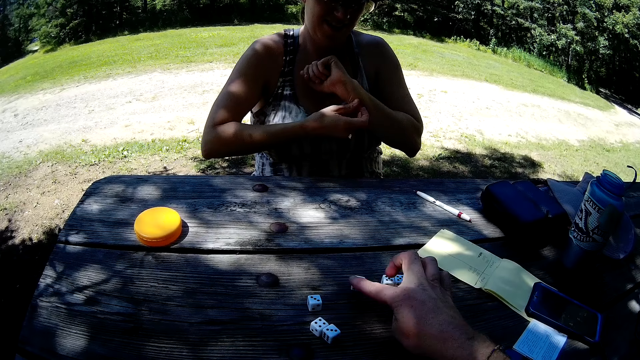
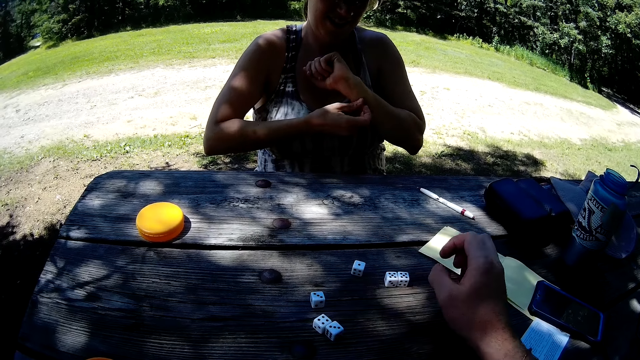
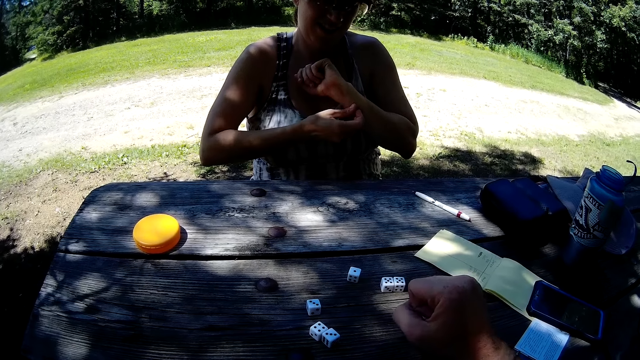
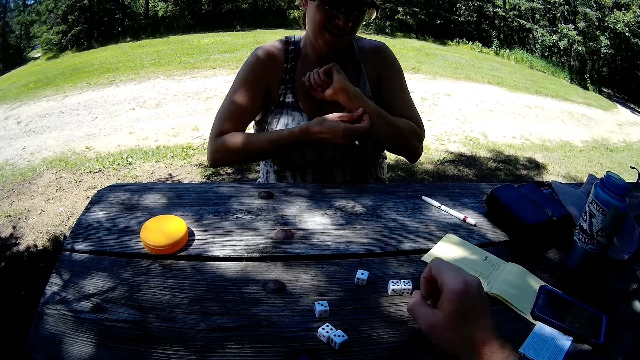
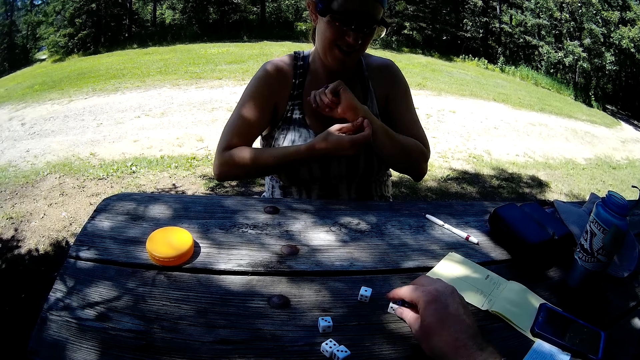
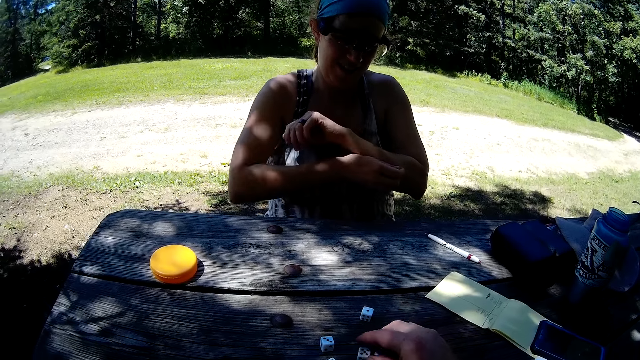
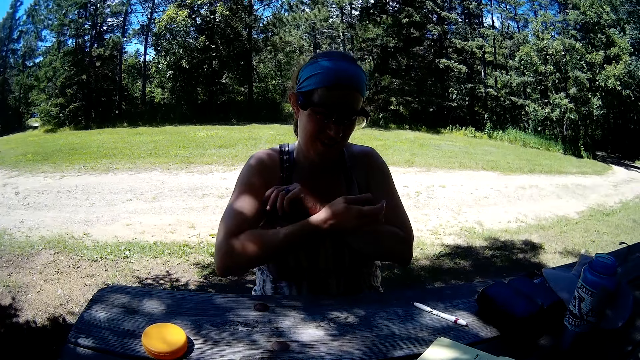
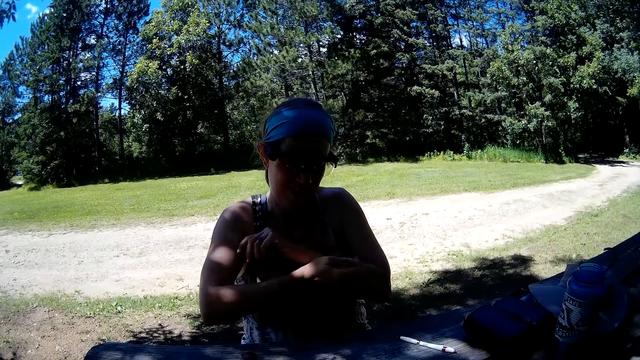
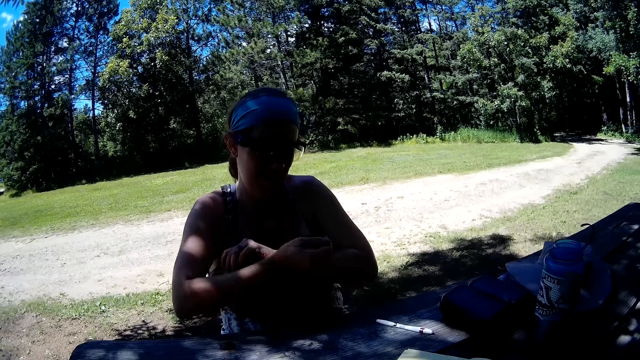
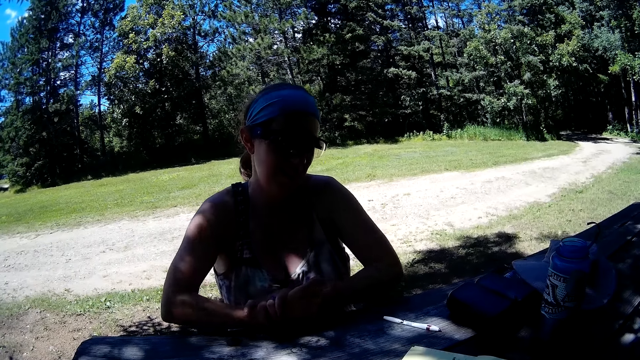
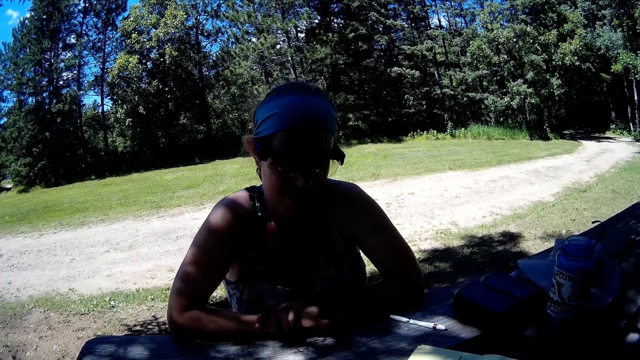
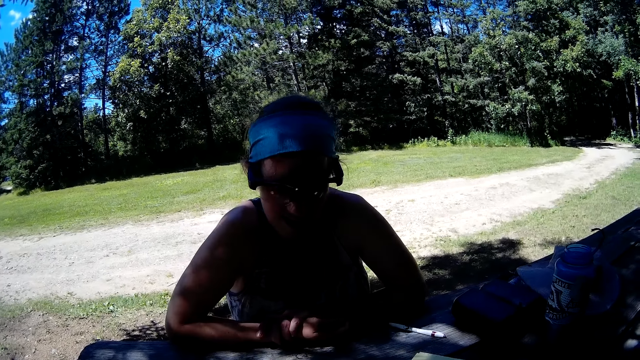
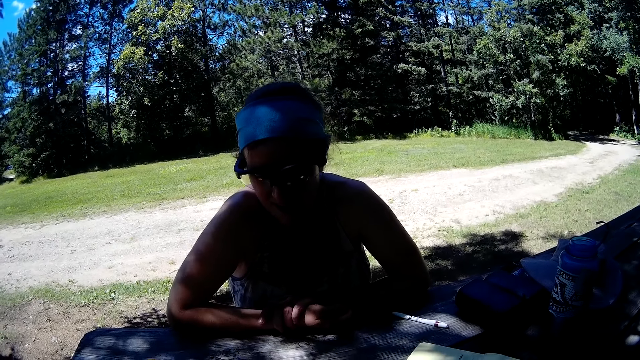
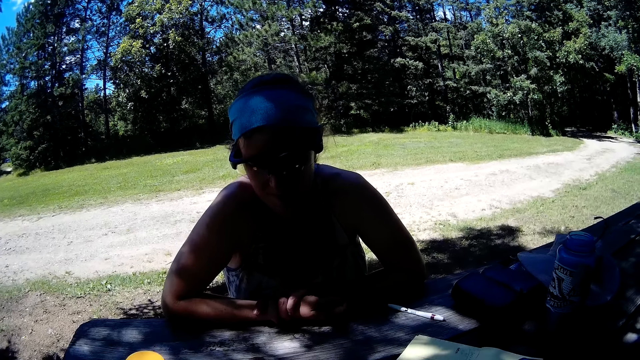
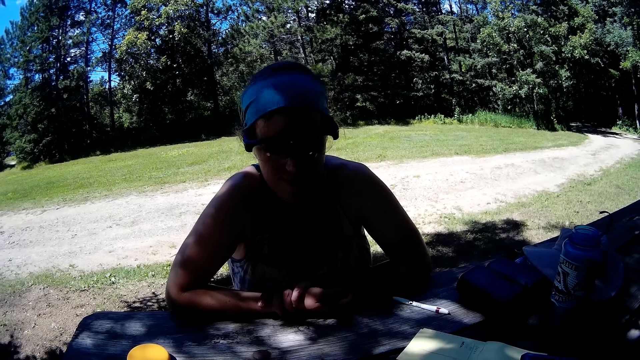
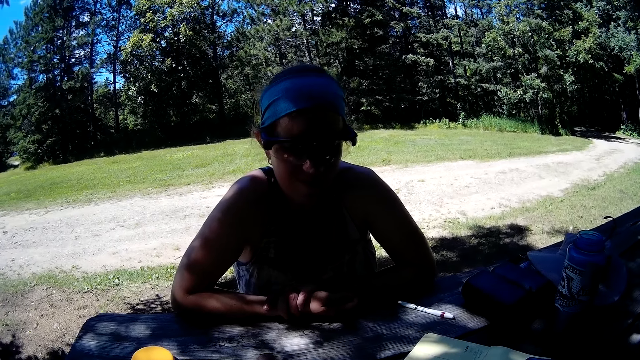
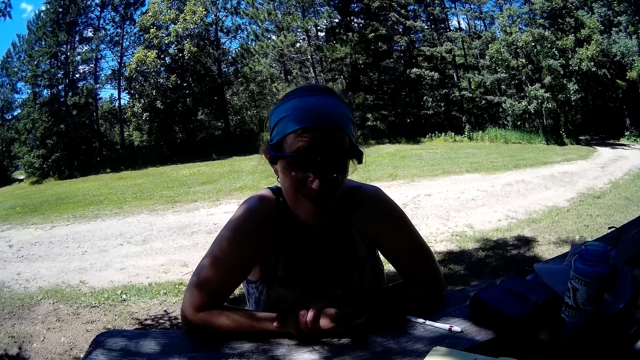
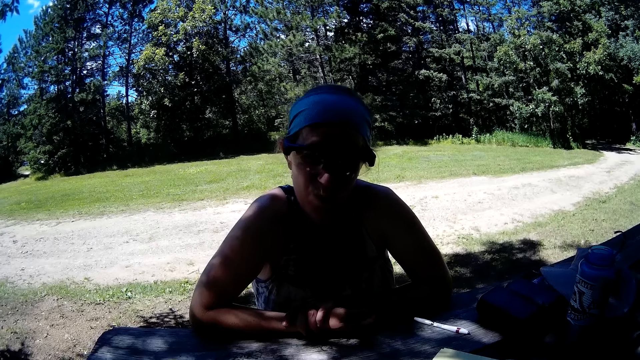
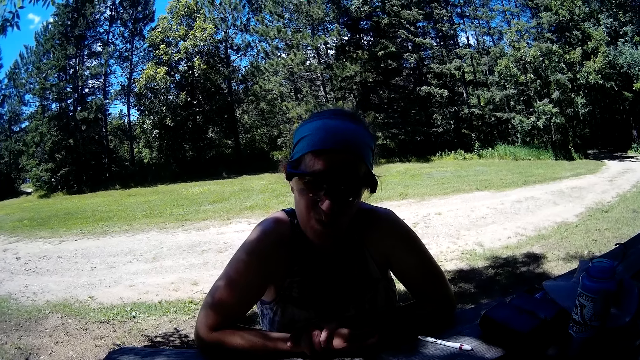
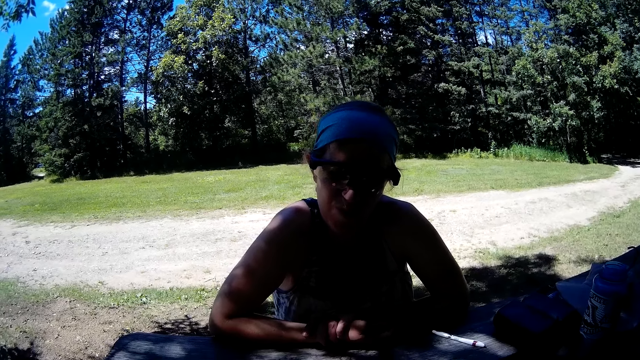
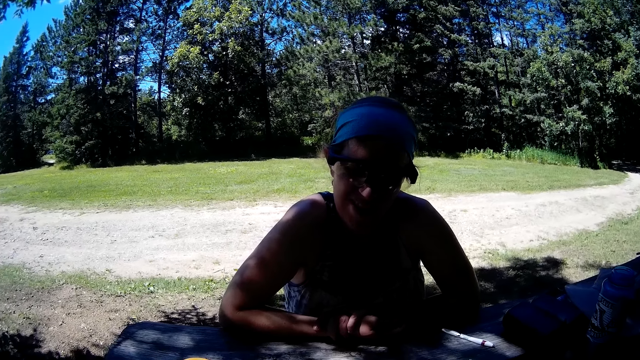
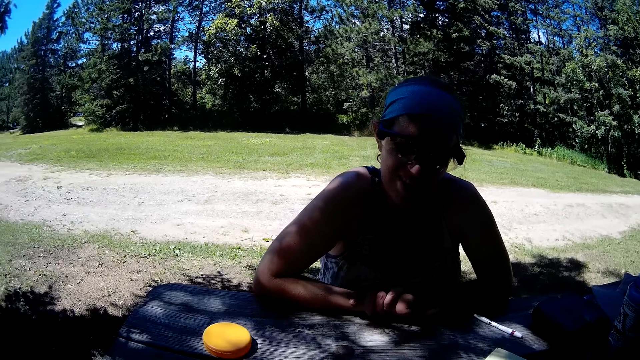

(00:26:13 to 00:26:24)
The camera wearer moves another die towards a woman. They move the two dice towards the other dice. They talk with the woman. The woman rubs her hand. The camera wearer interacts with the woman.

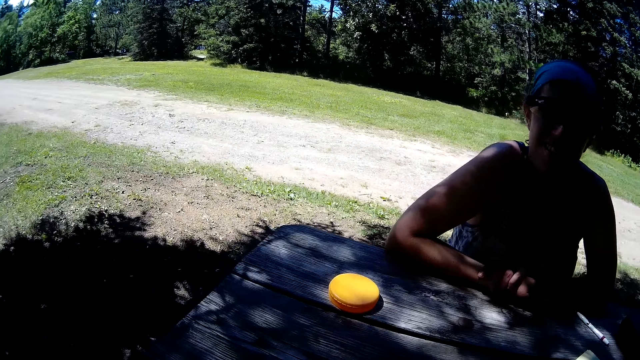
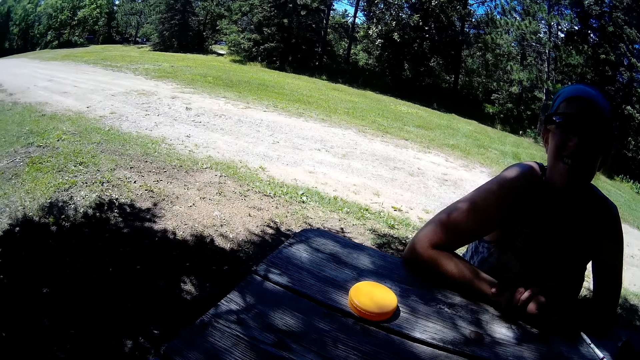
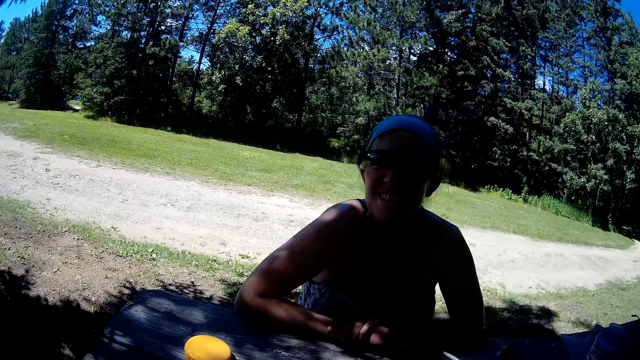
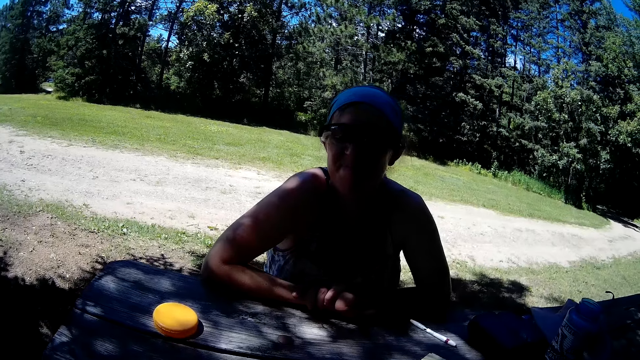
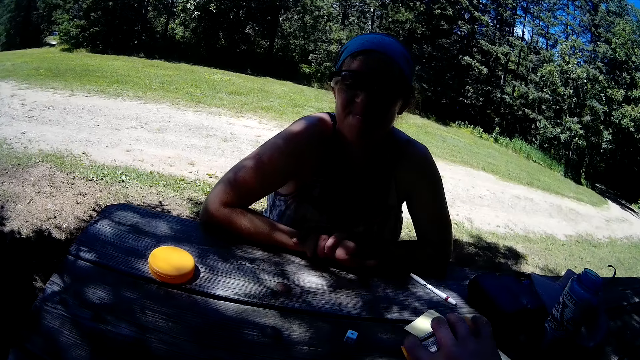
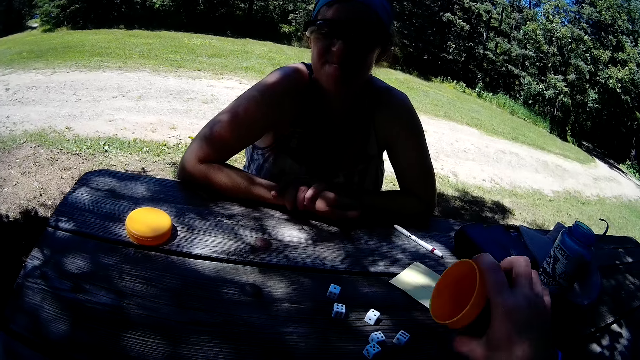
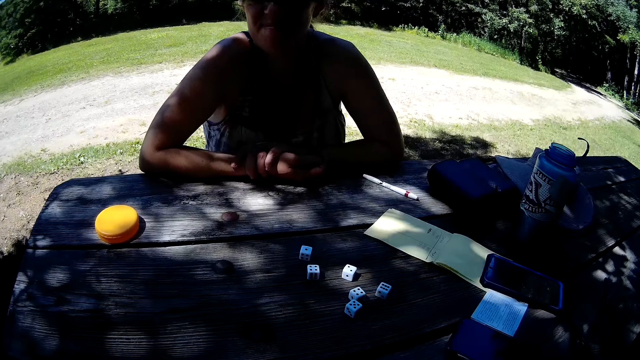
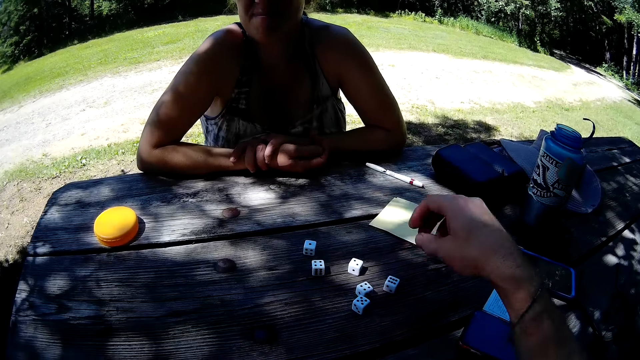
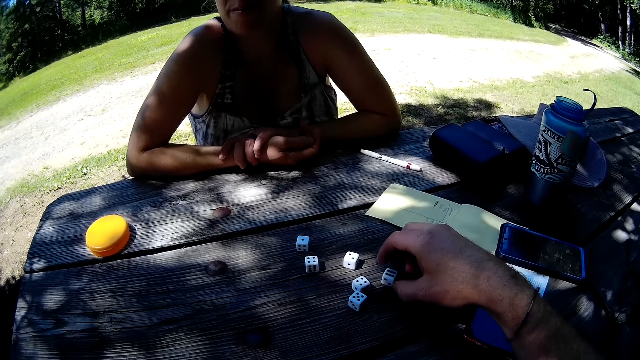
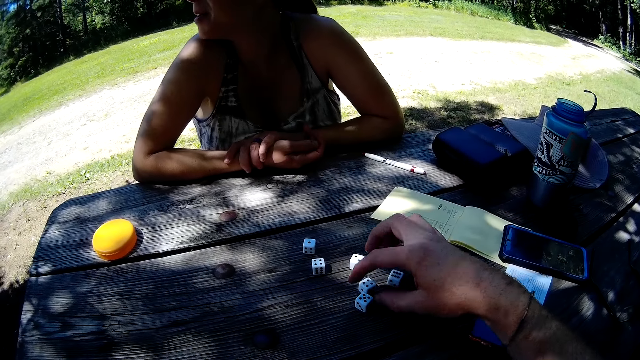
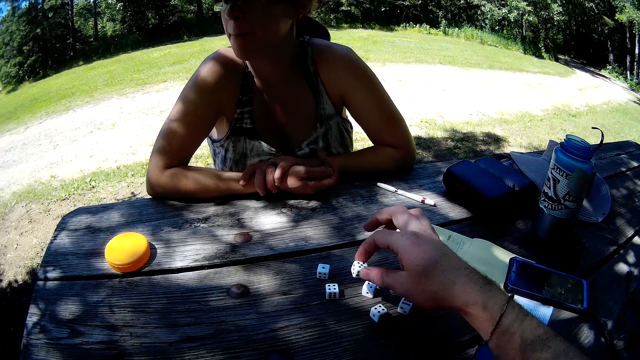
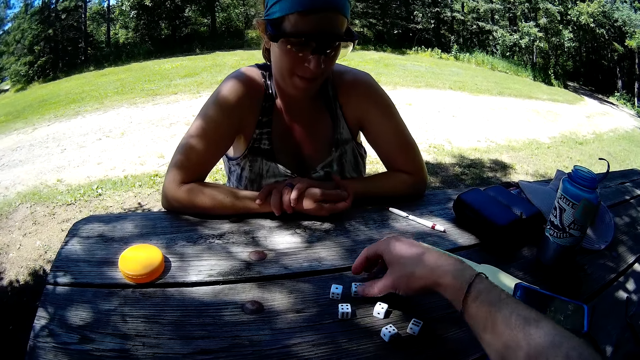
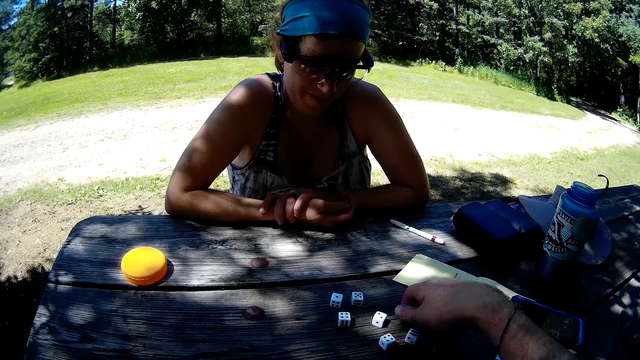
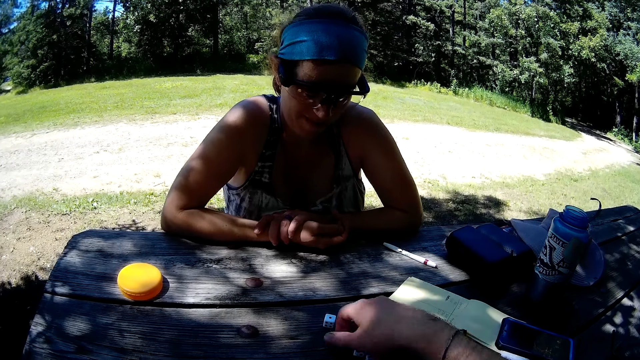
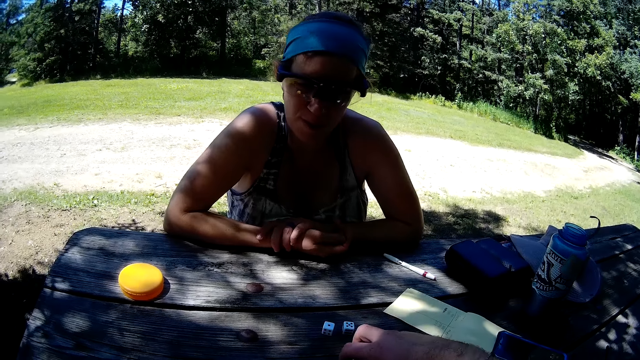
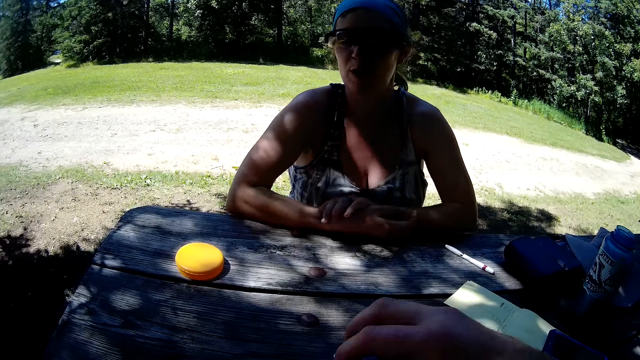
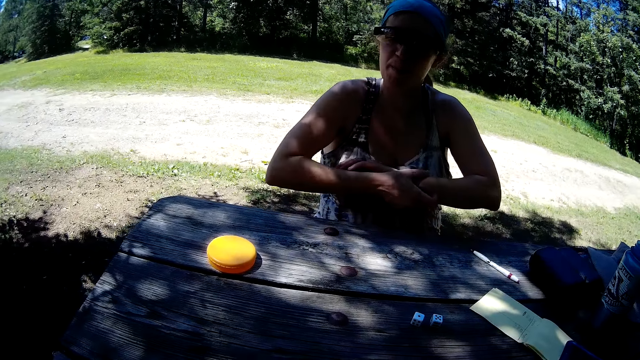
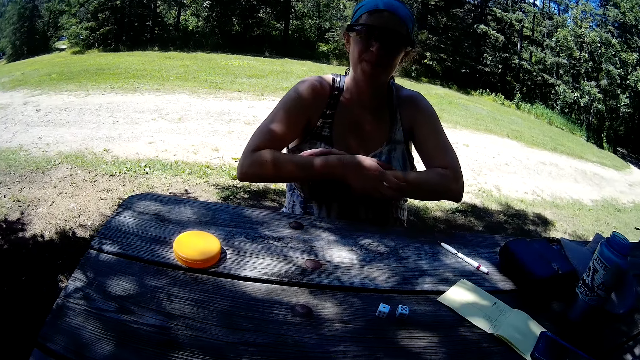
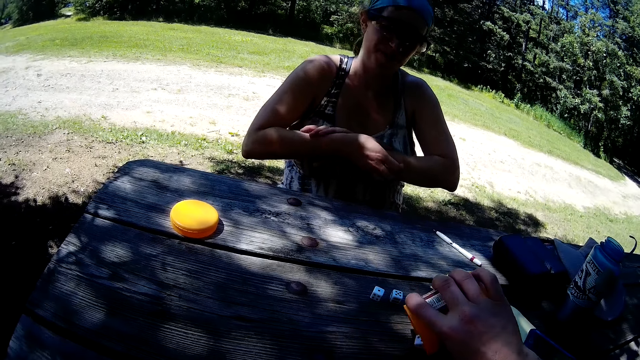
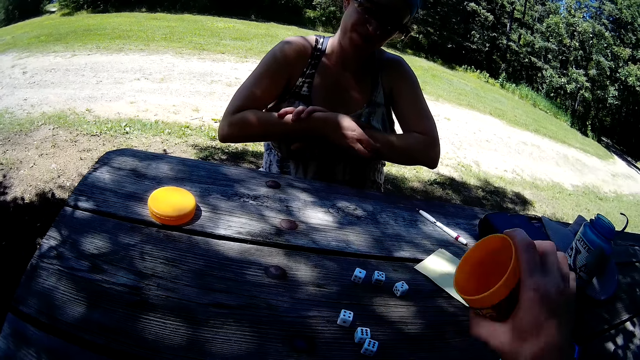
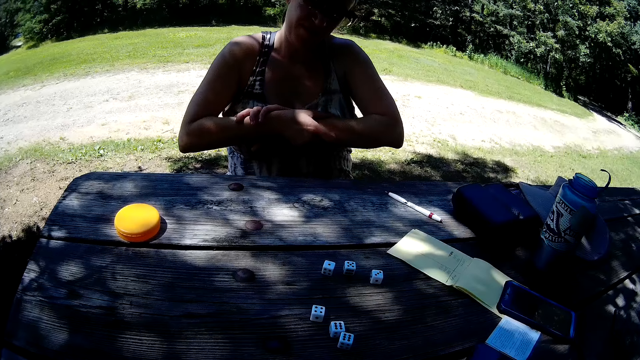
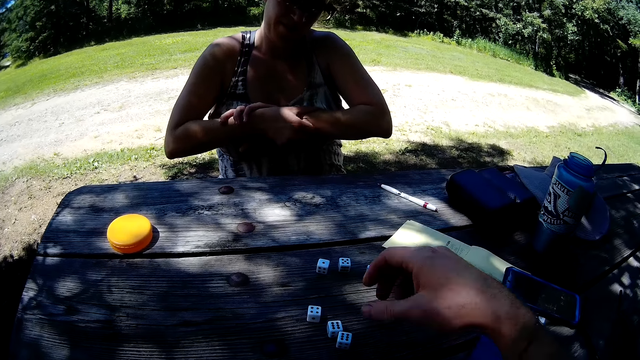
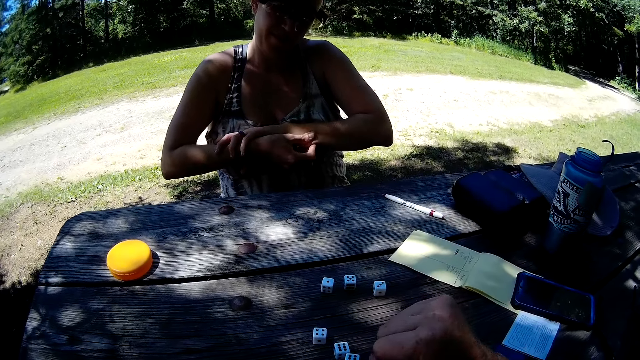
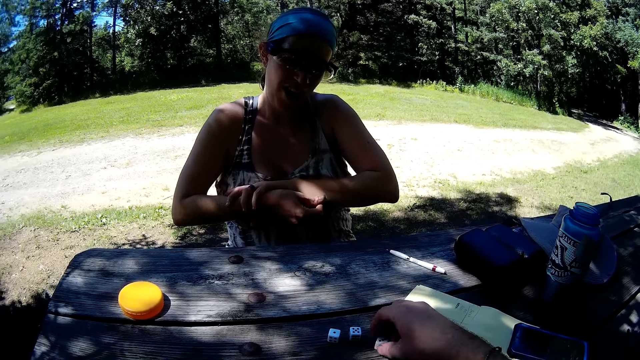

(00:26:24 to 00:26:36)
The camera wearer pours the dice in the container, and shakes the dice in the container. He pours the dice from the container on the table. He lifts his hand. He picks up a die from the table. He drops the die back on the table towards another die, and picks up the remaining dice on the table. He puts the dice in the container. He pours the dice from the container on the table. He places the container on the table. He moves one of the dice on the table.
